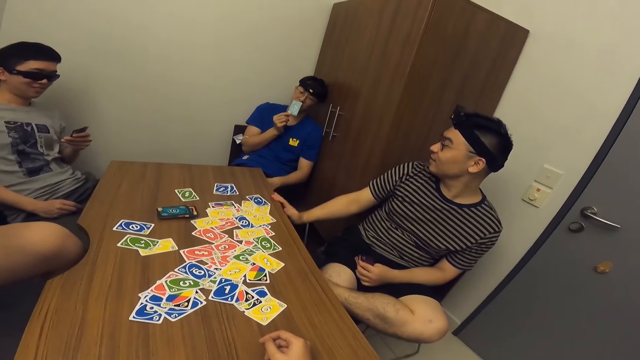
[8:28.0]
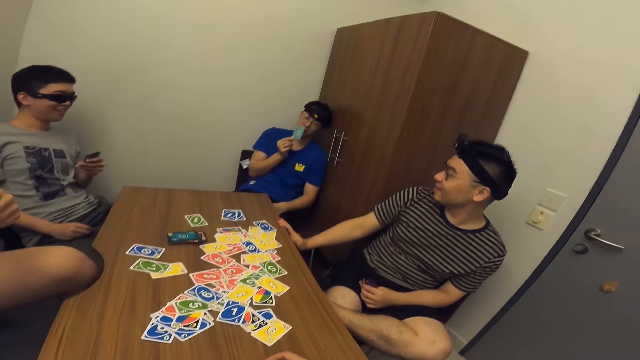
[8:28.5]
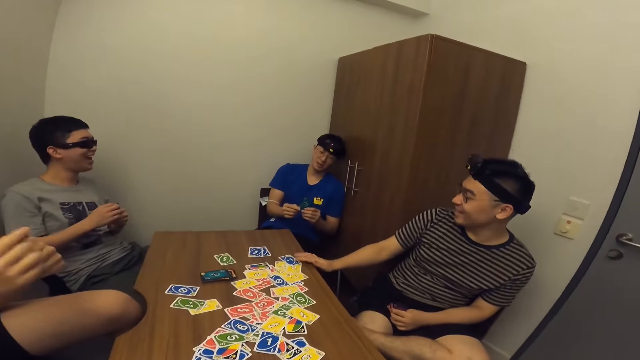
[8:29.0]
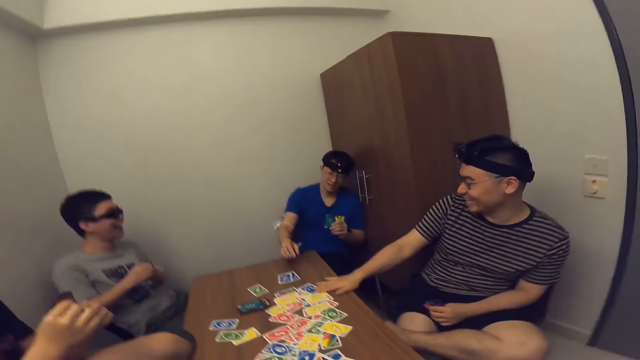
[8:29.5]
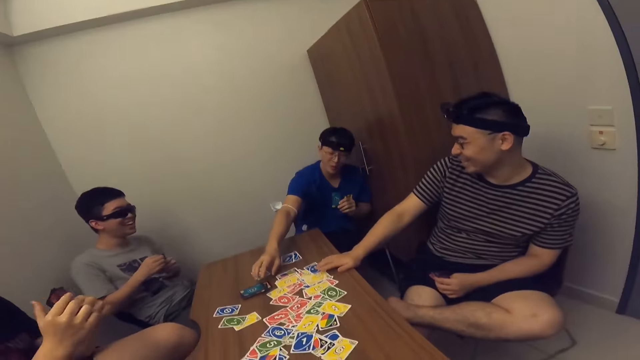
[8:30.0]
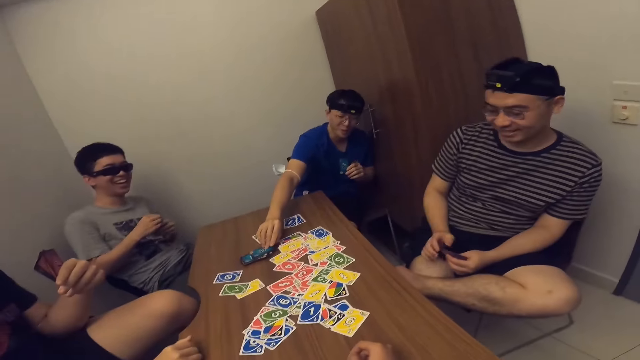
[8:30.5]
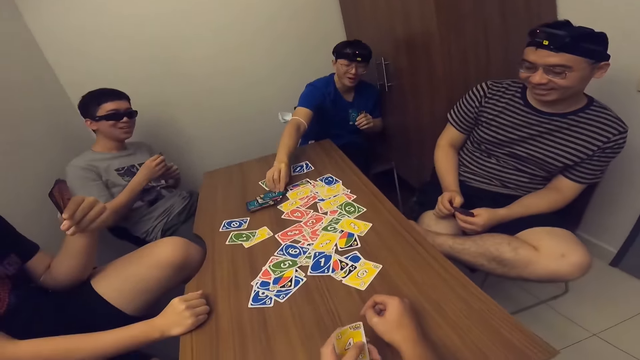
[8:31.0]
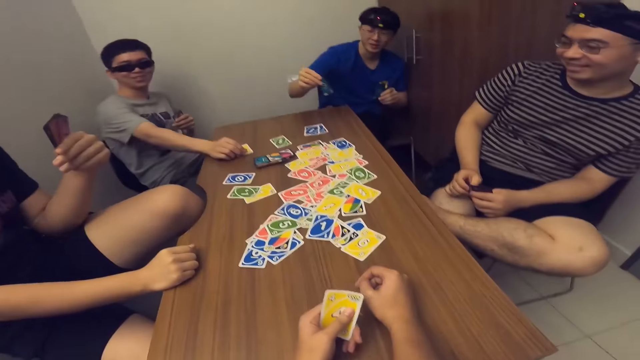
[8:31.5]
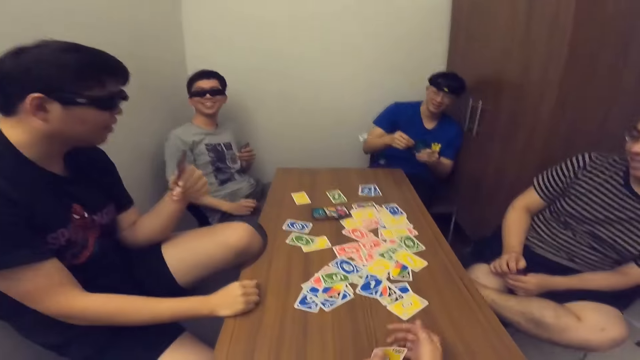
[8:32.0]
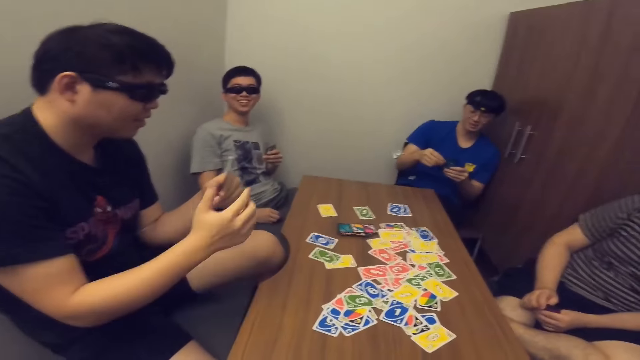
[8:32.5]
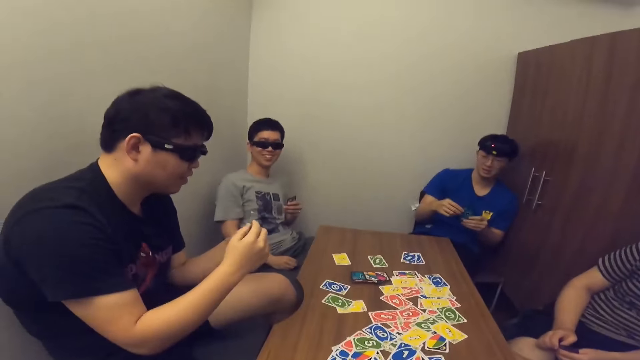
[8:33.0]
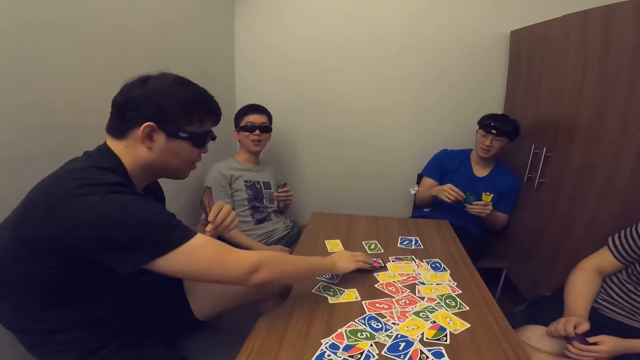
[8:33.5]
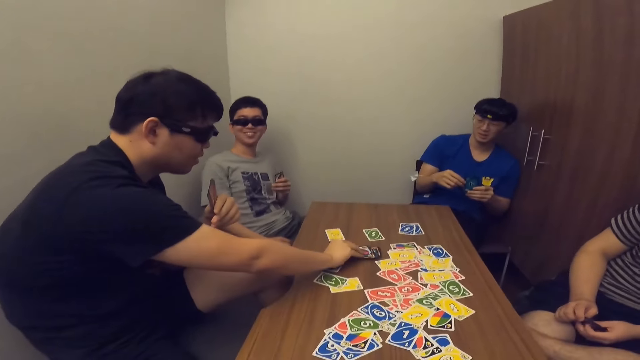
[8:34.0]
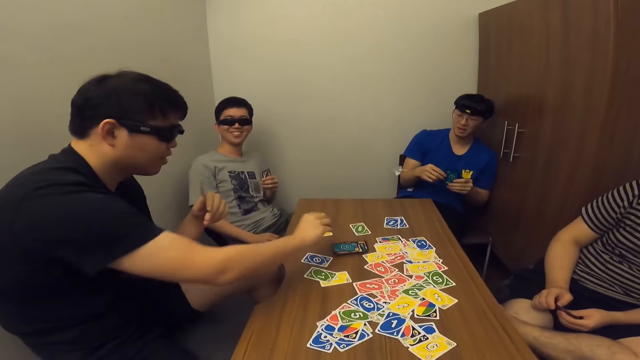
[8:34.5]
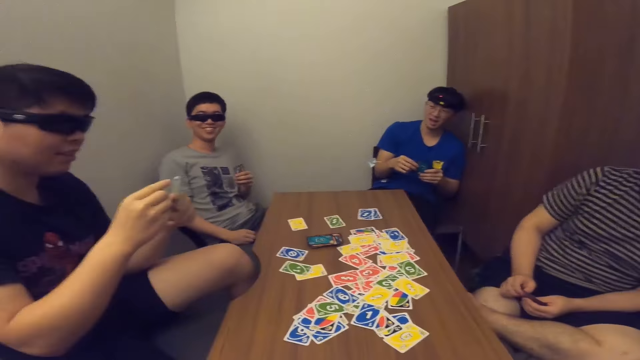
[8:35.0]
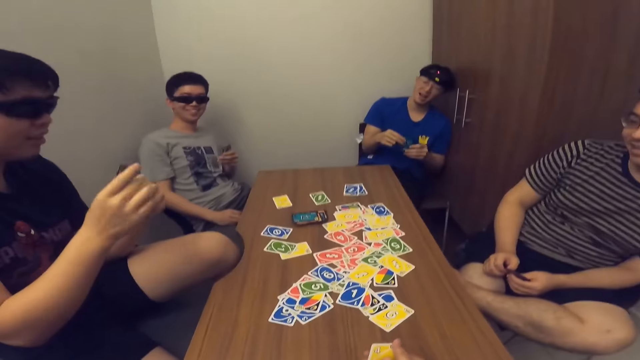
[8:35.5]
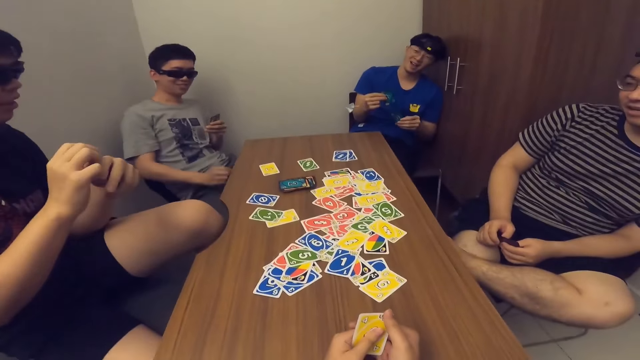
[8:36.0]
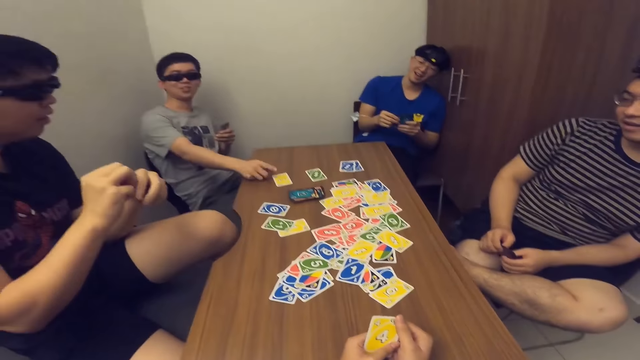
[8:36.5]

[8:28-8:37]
A man picks a card from the stack of cards on the table. Another man drops a card in his hand on the table. A third man picks a card from the stack of cards on the table.

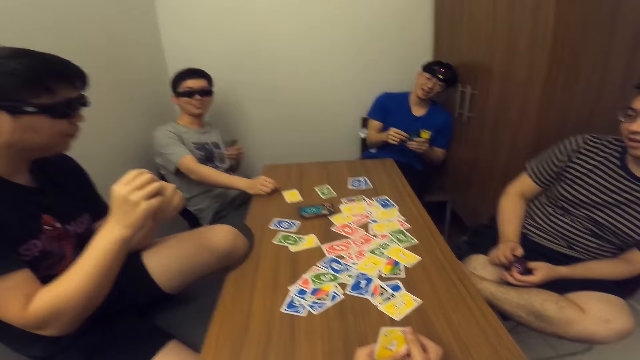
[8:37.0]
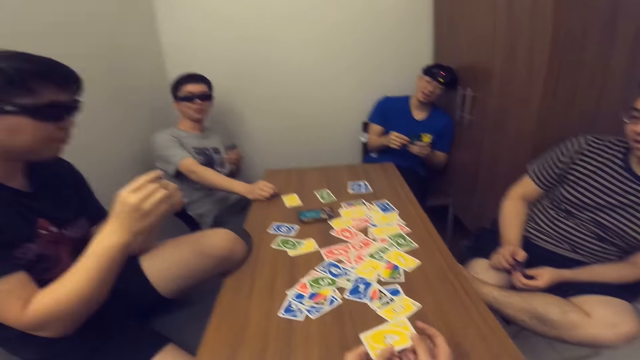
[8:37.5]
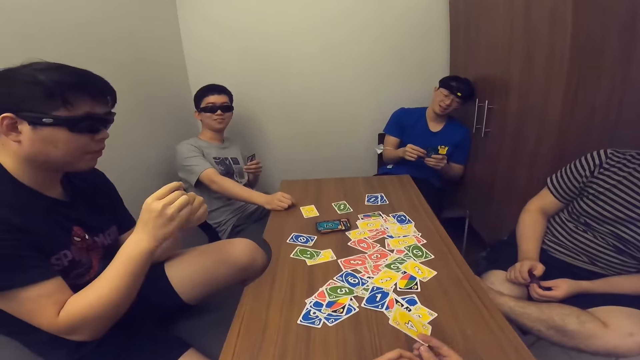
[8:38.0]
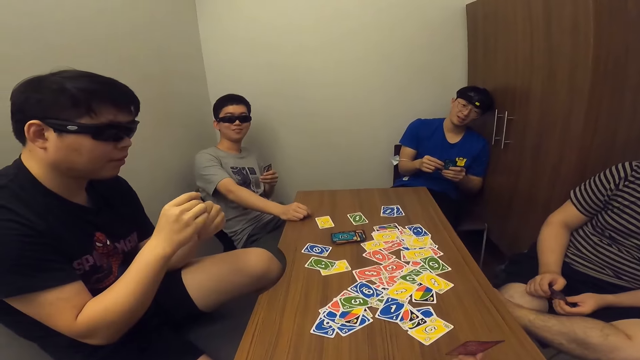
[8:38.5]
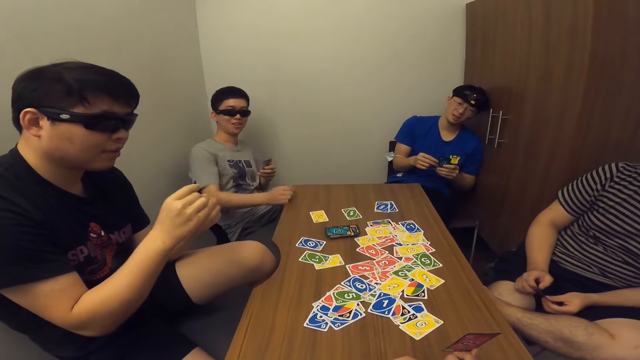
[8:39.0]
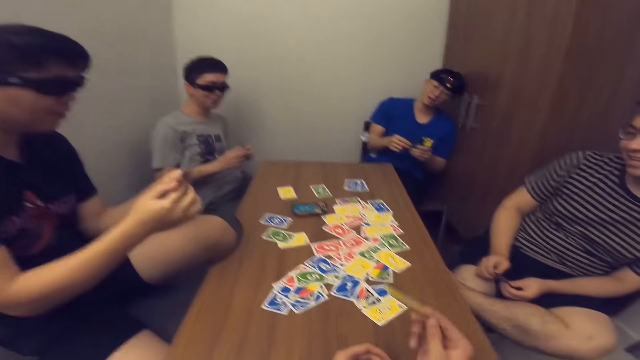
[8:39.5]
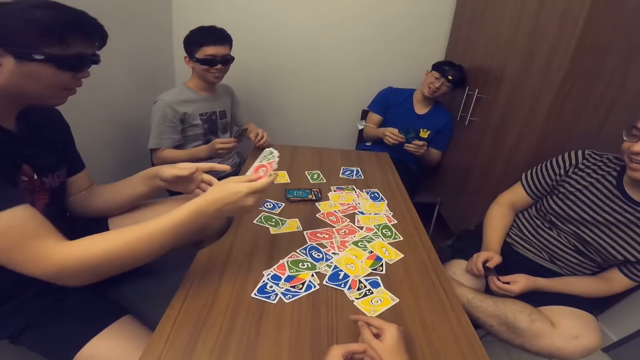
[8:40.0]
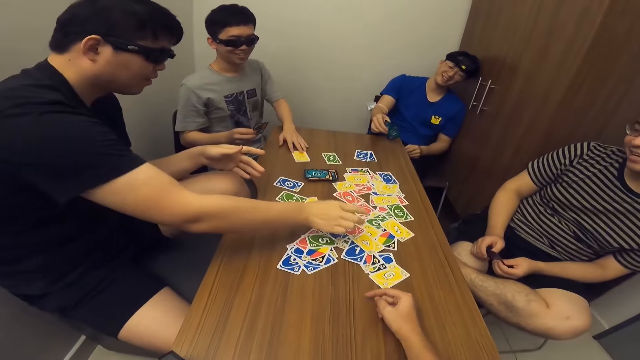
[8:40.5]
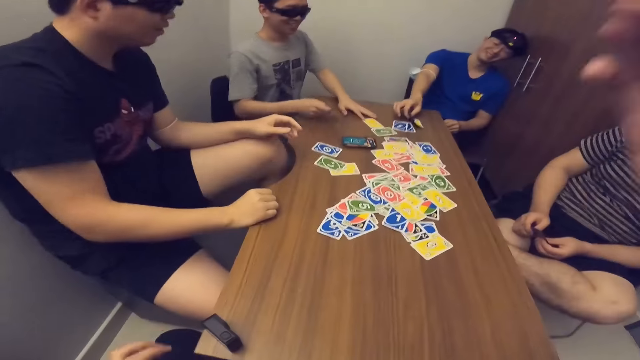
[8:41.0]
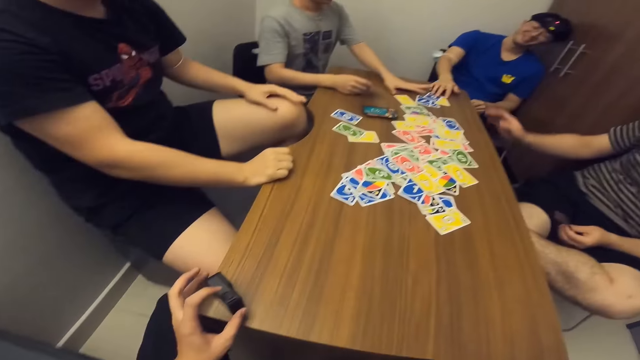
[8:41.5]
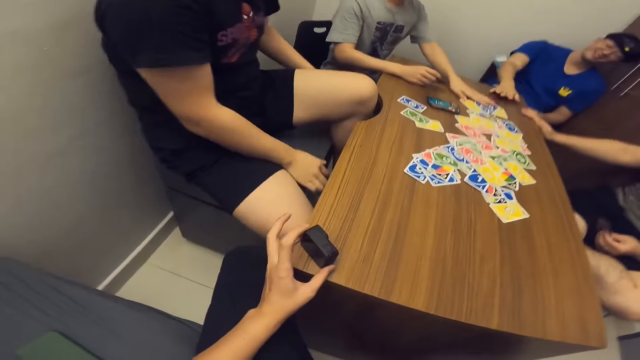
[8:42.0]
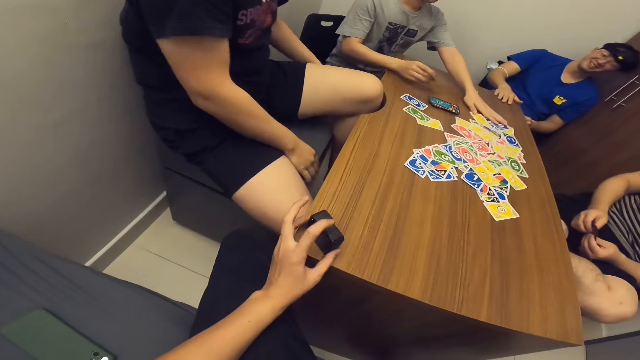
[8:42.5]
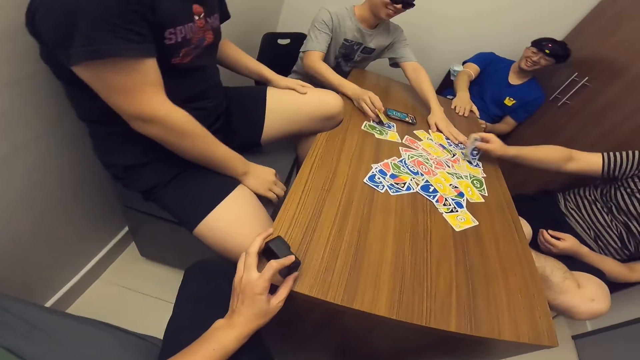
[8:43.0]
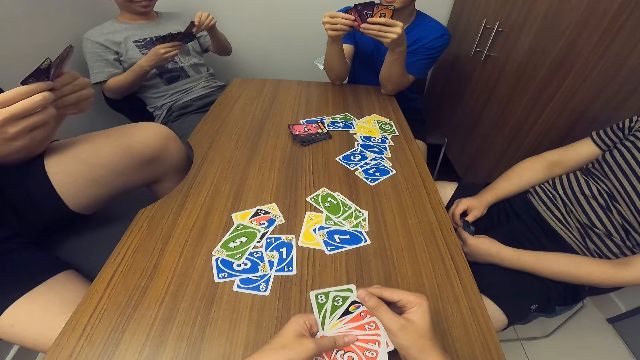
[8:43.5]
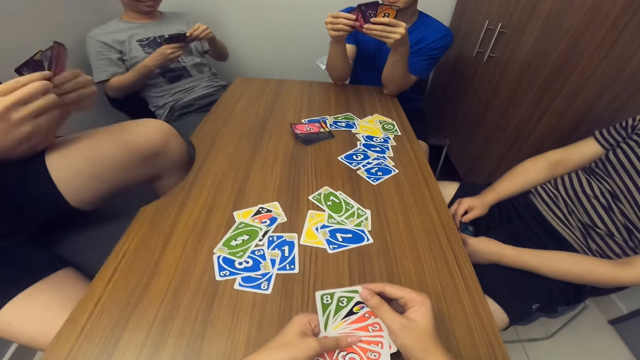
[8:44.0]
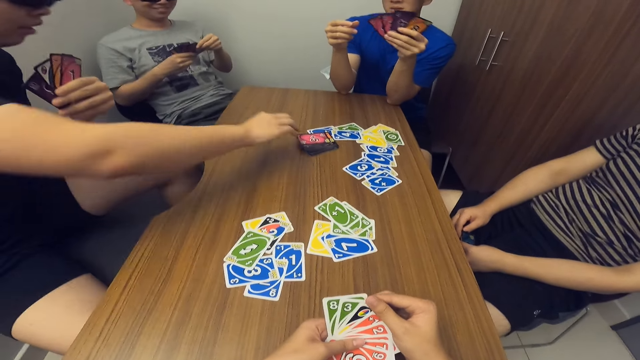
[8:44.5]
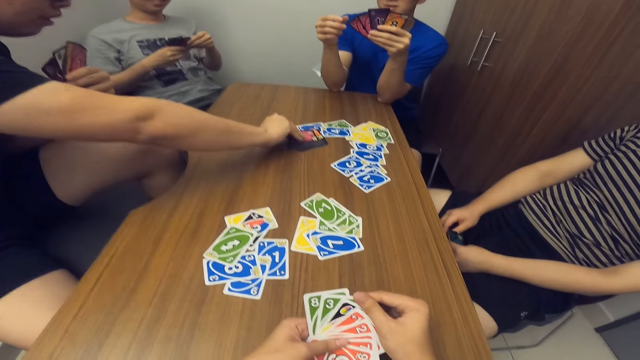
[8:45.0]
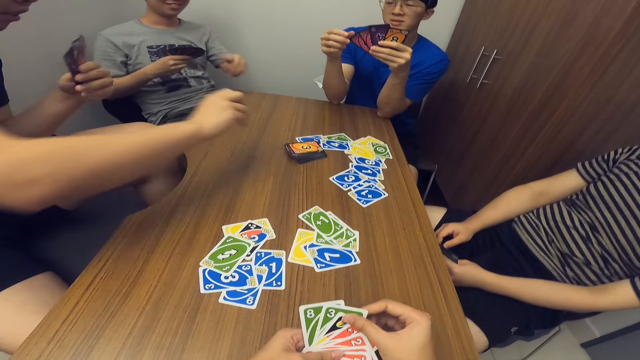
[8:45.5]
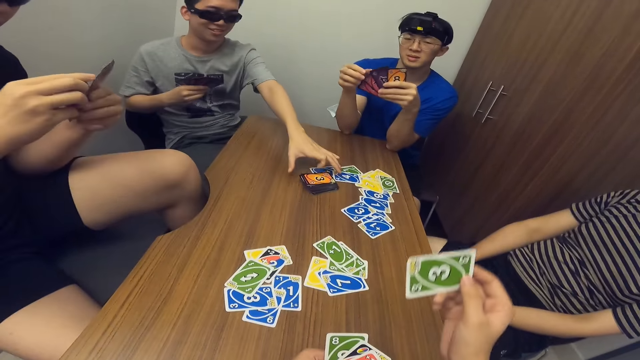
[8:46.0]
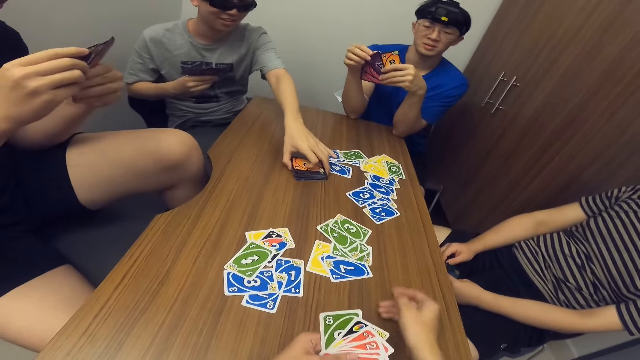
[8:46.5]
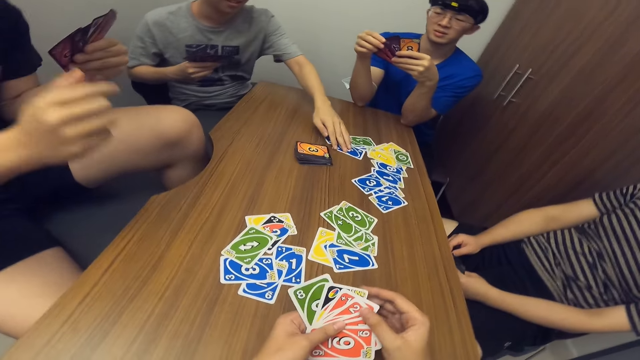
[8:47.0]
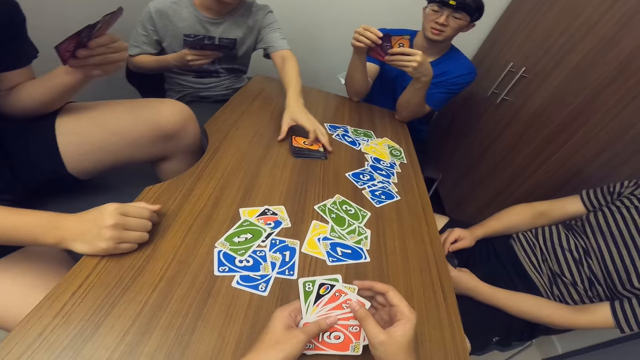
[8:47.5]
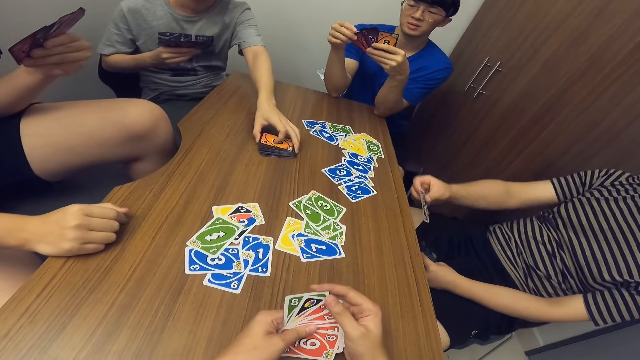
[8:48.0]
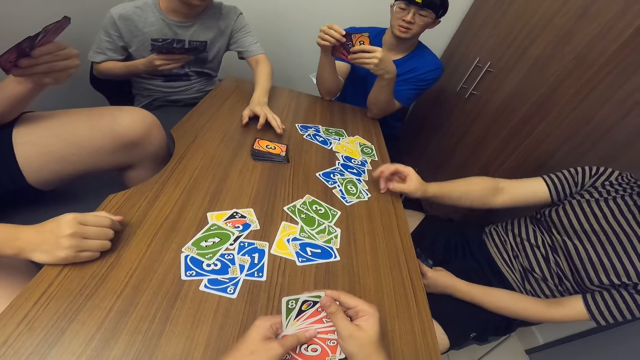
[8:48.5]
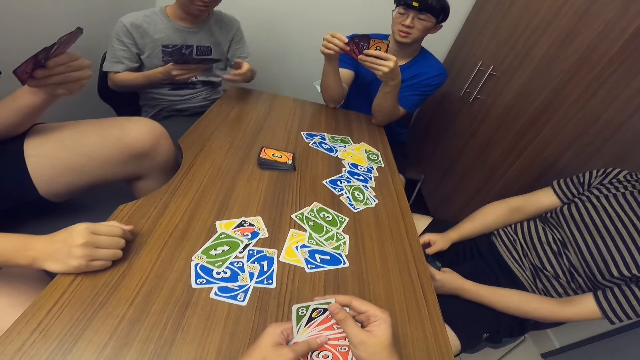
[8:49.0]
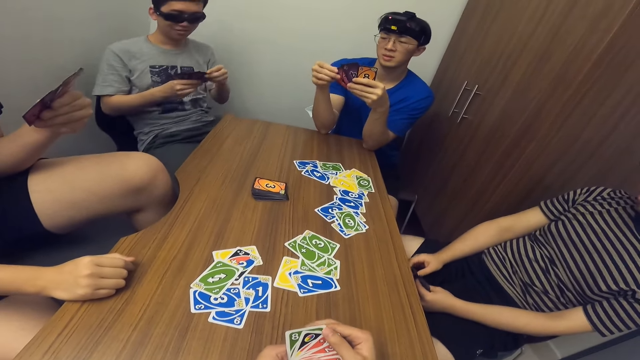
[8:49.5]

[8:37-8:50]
The camera wearer drops a card in his hand on the table. A man drops all the cards in his hands on the table. Another man drops all the cards in his hands on the table. A third man moves cards on the table and scans through the cards in his hands. The first man picks a card from the stack of cards on the table. The third man picks a card. The camera wearer drops a card in his hand on the table. The third man scans through the cards in his hands and pushes a card. A fourth man drops a card in his hand on the table.
